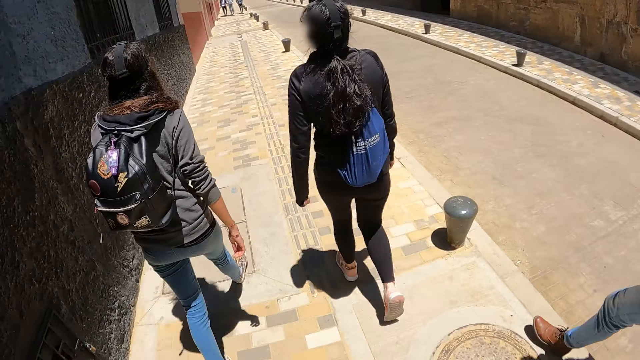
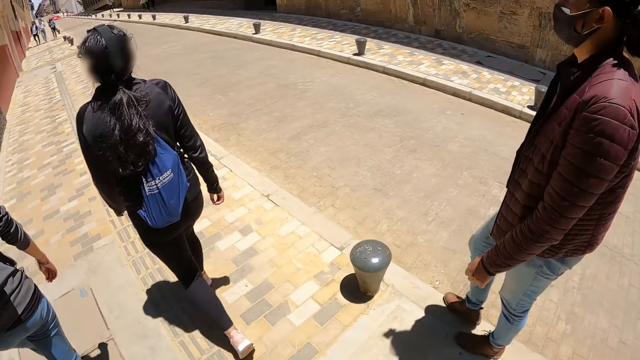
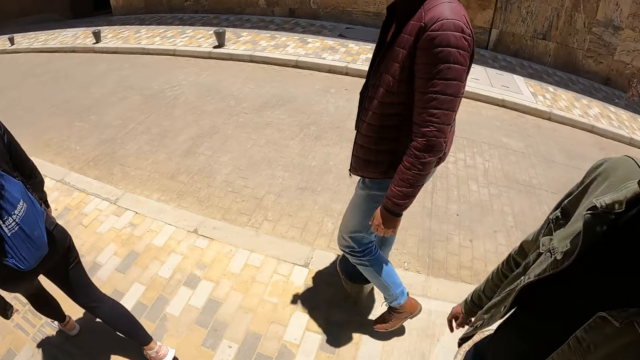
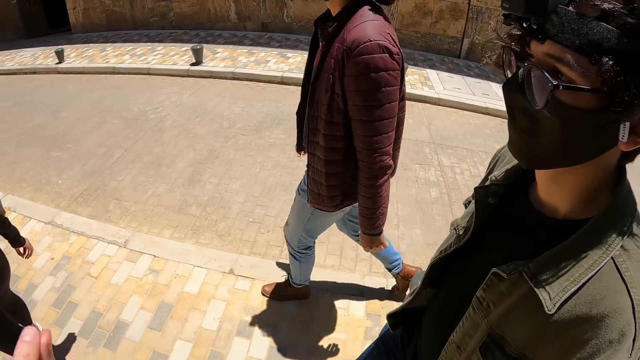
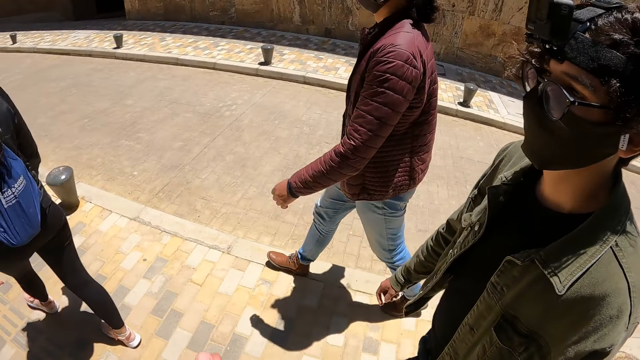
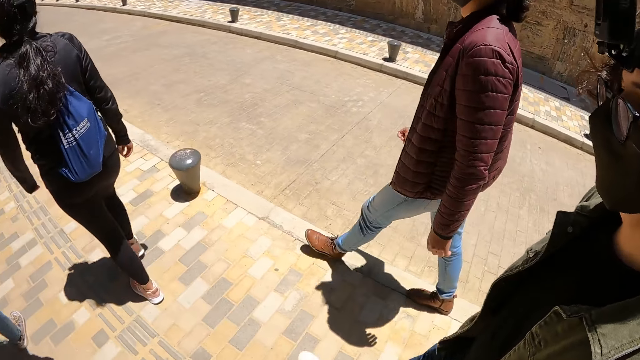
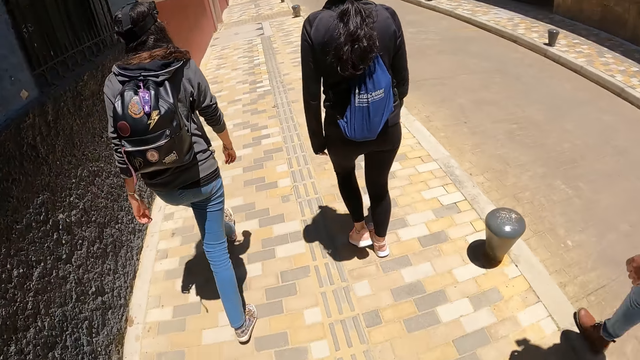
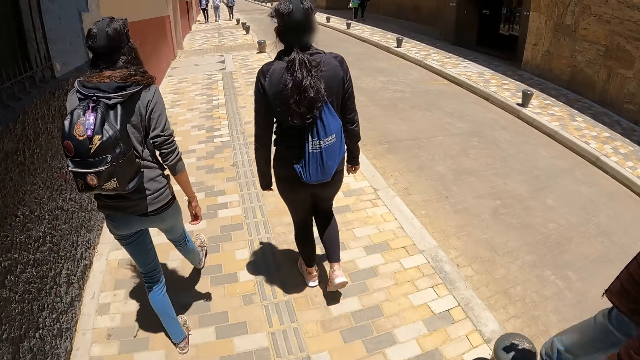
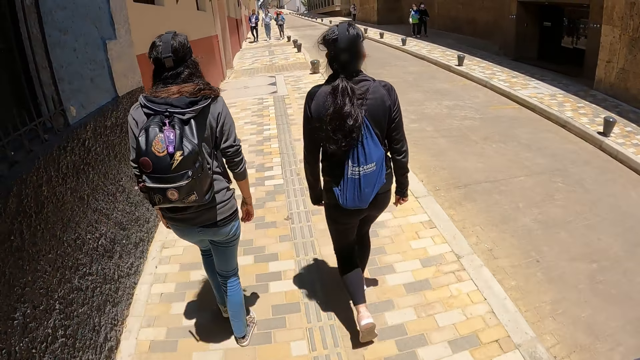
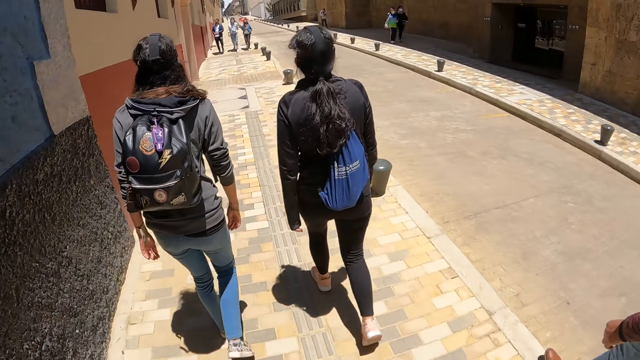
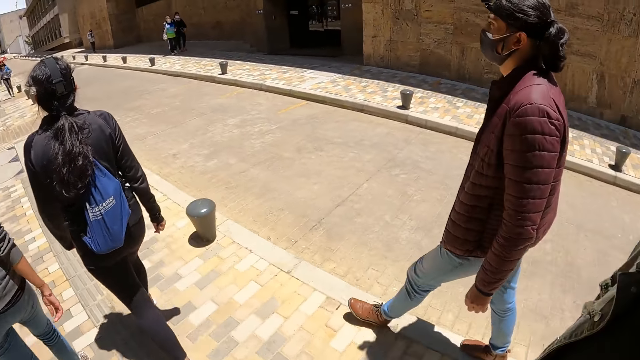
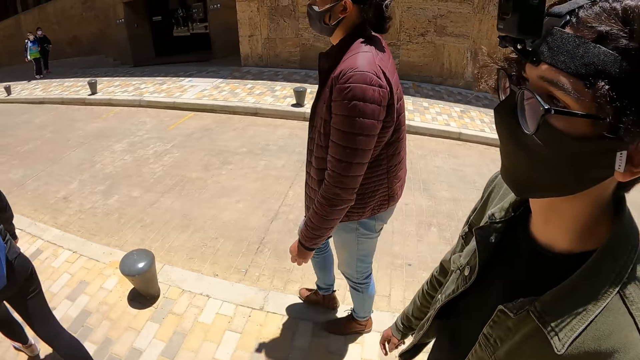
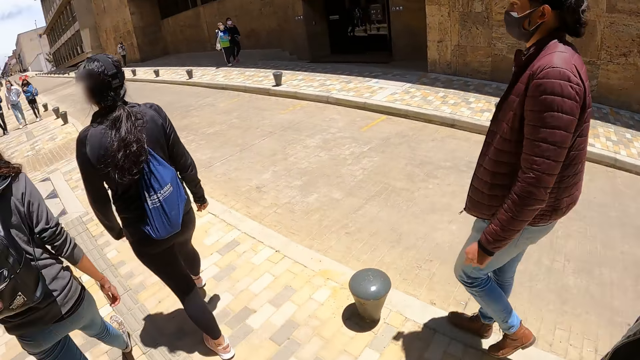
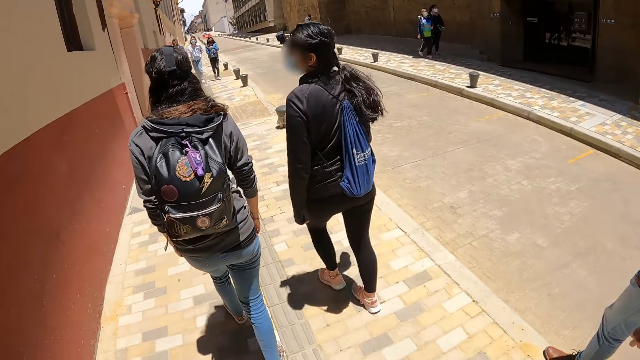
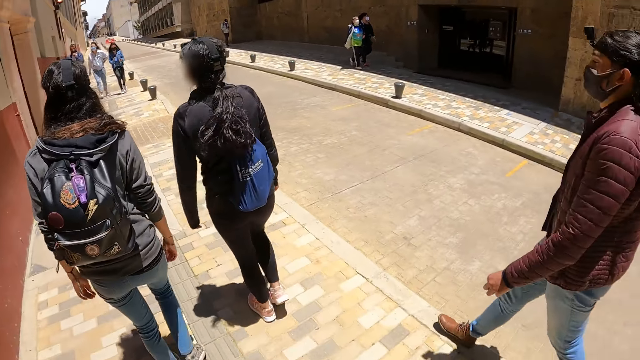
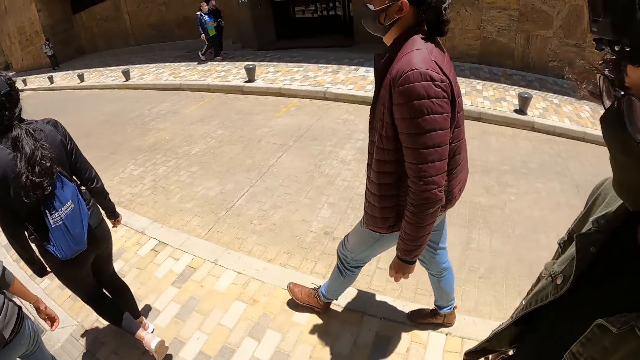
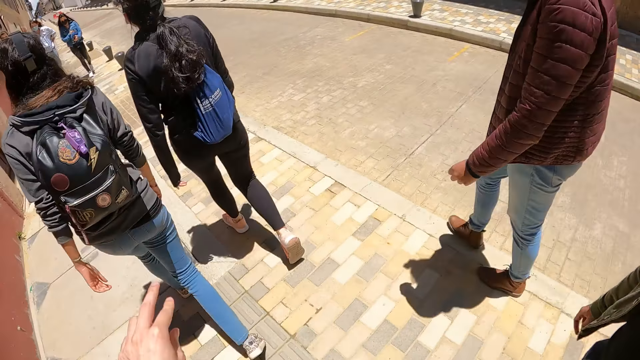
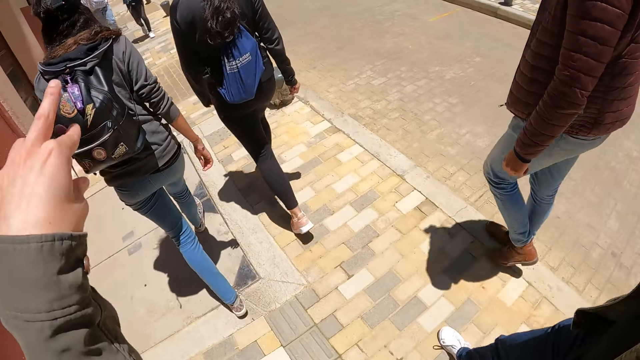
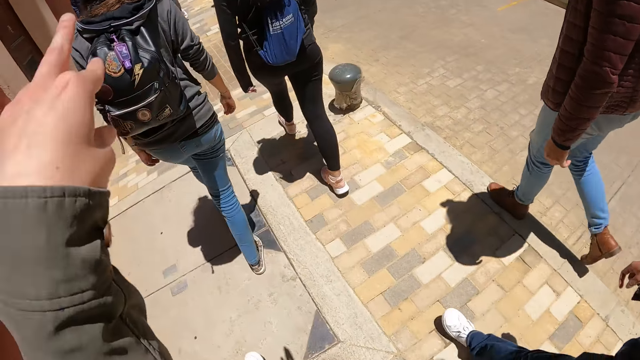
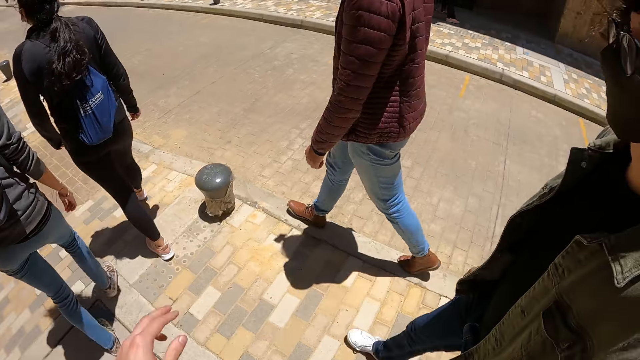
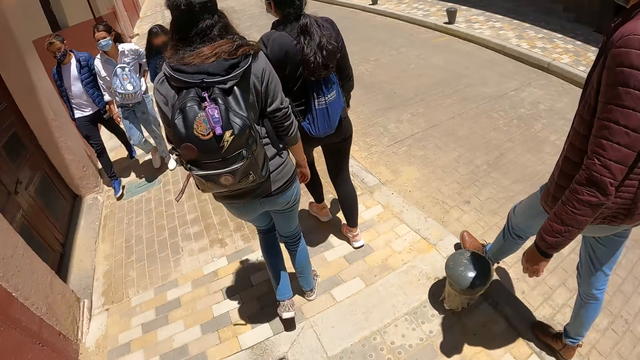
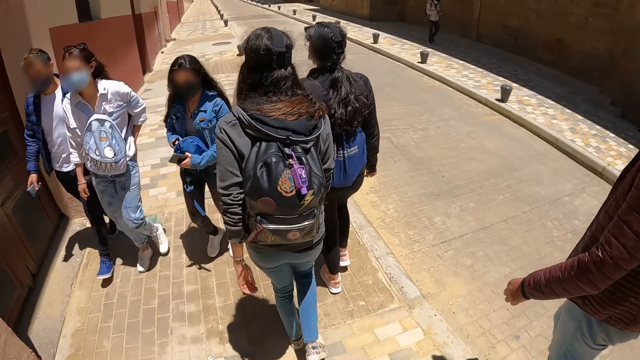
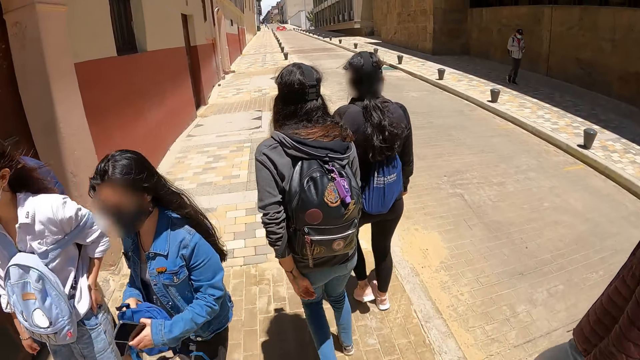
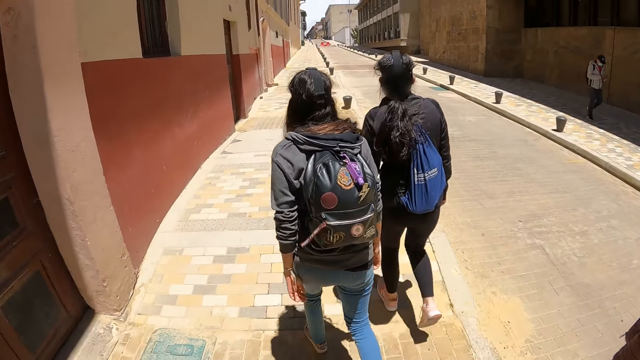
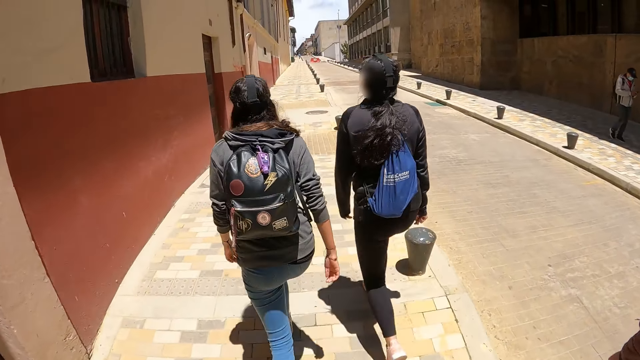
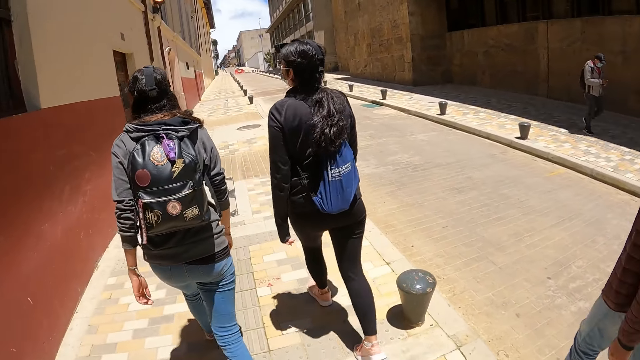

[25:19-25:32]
The camera wearer speaks with gestures to a man. She looks at the man. She moves her hand up, puts down her hand and walks on the road.

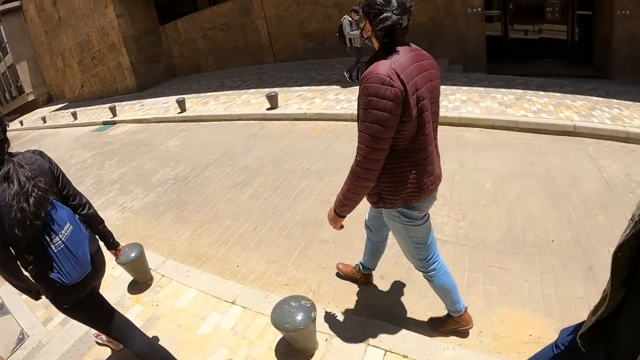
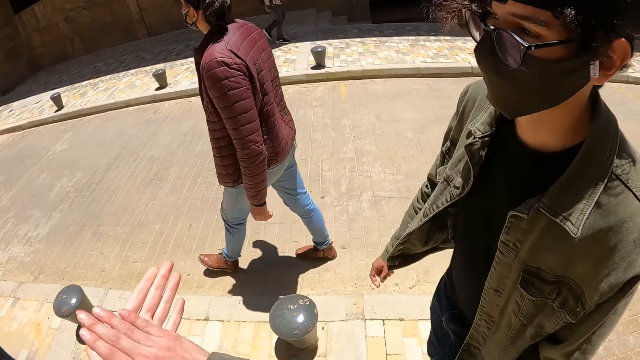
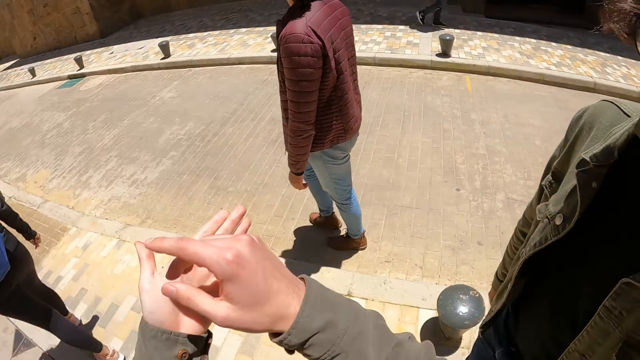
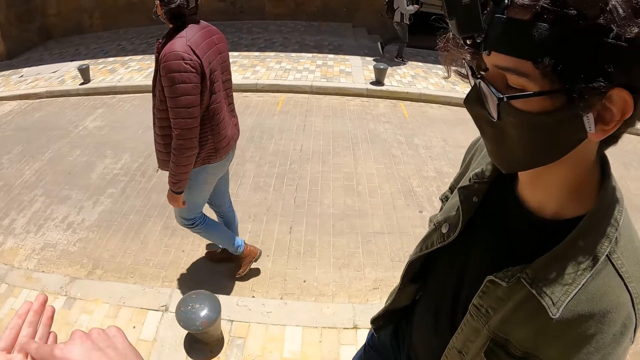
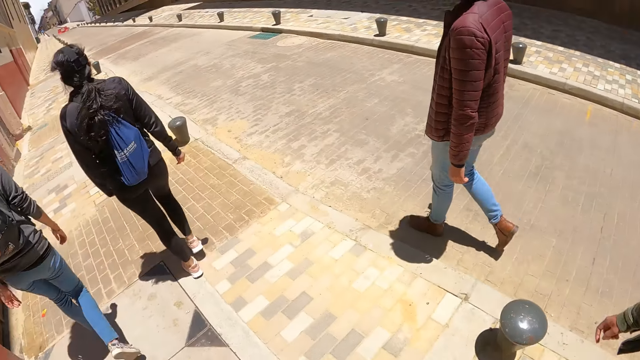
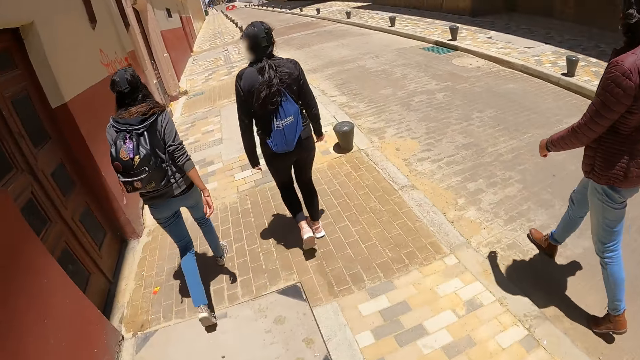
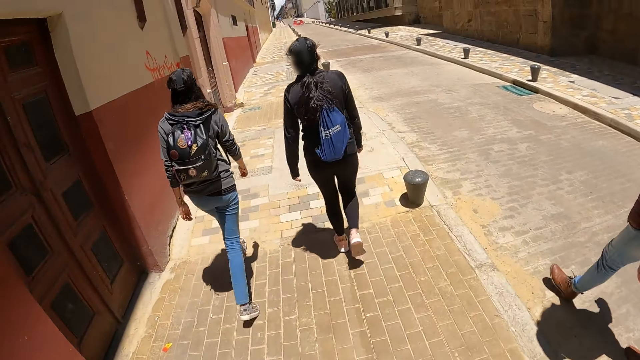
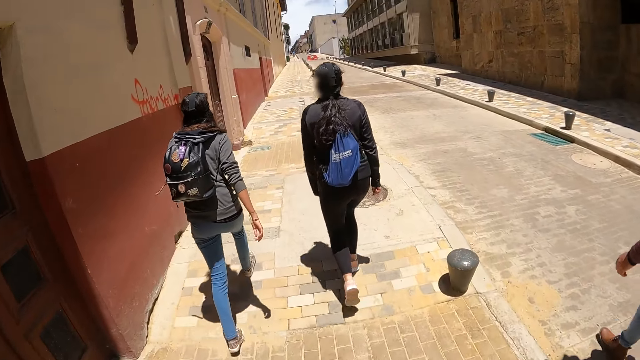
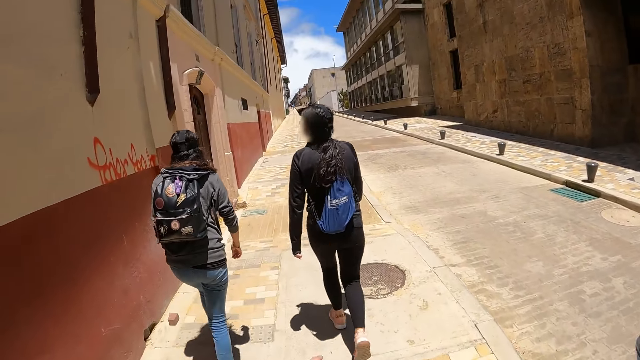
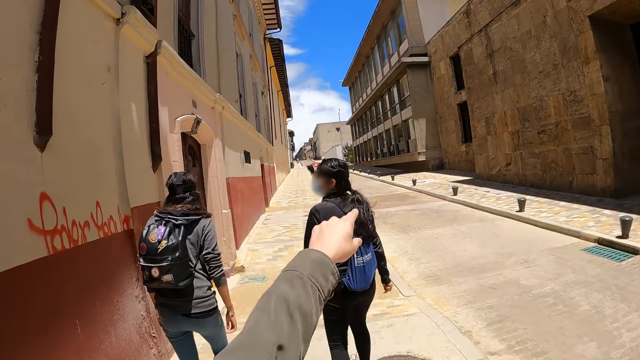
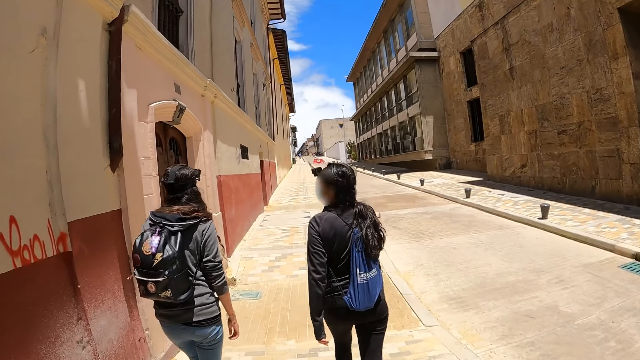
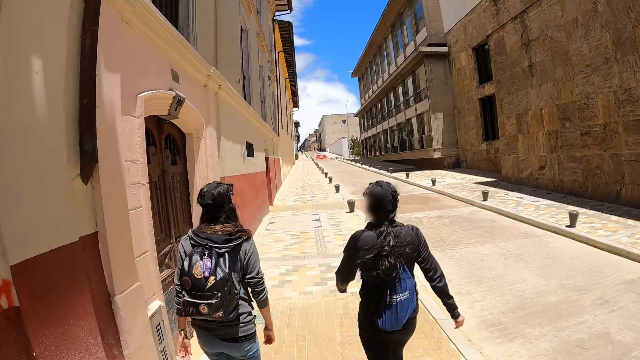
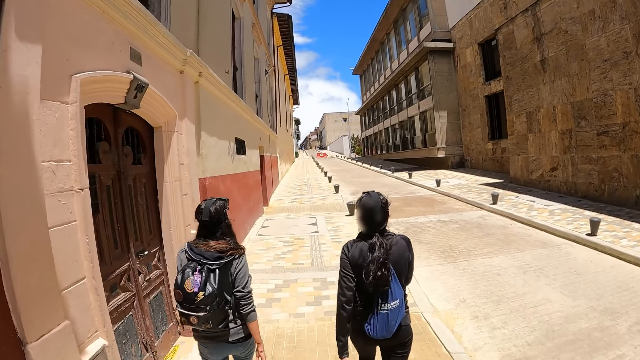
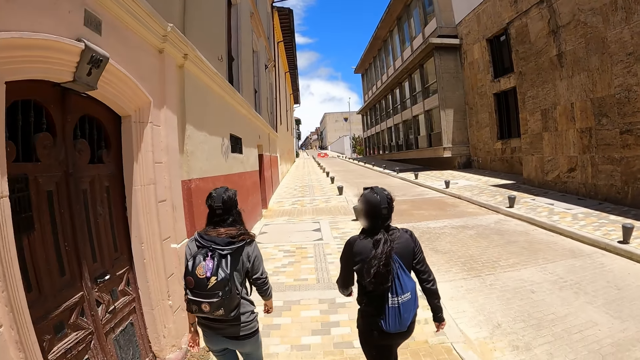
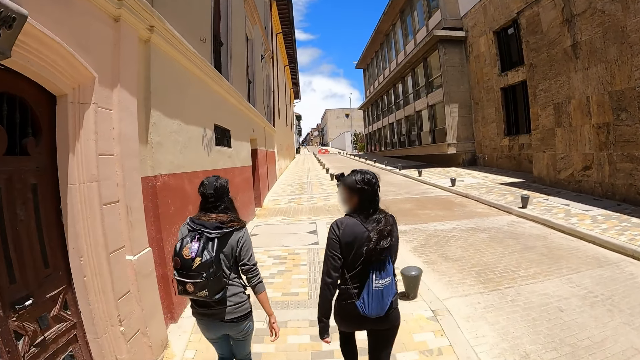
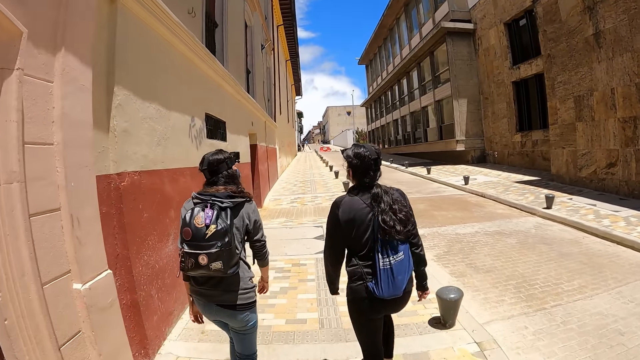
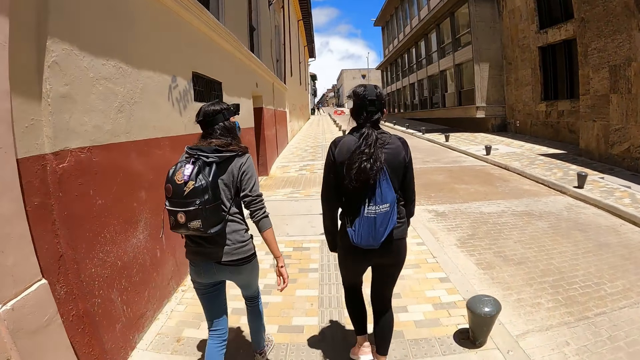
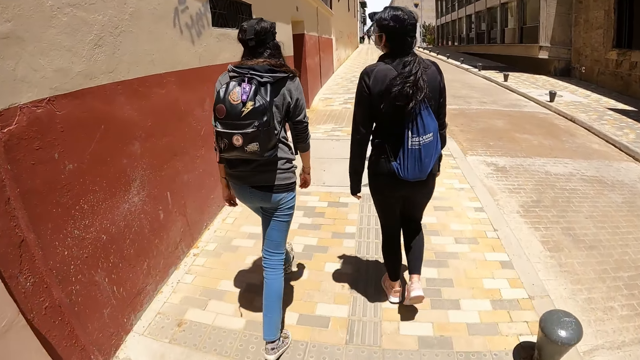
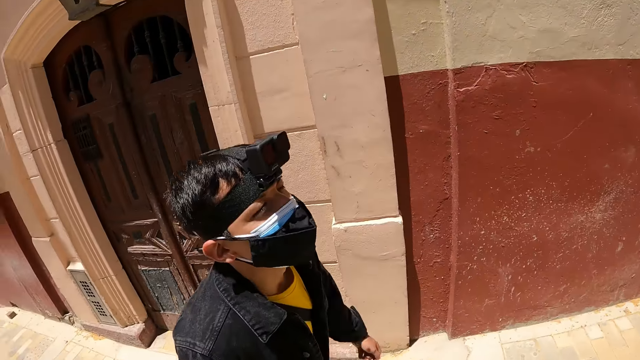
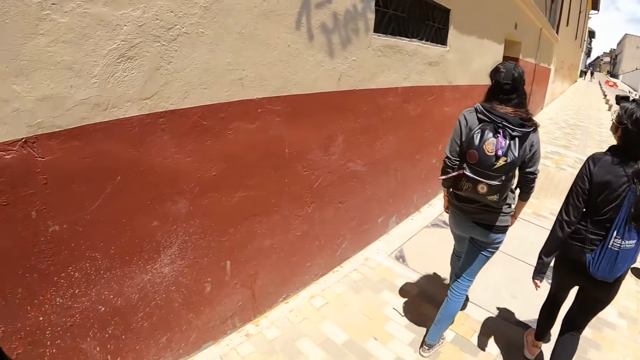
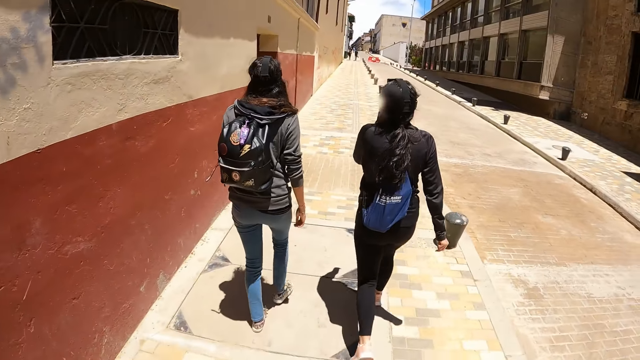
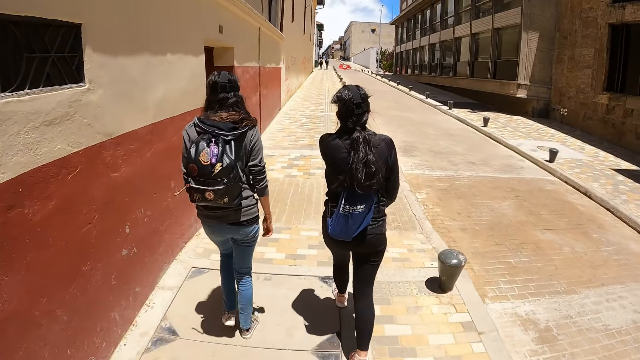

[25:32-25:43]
The camera wearer gestures with her hands. She points her finger and puts down her hand. She looks at a man. She looks around and walks on the road.
